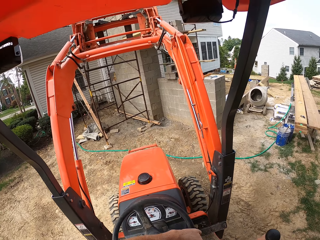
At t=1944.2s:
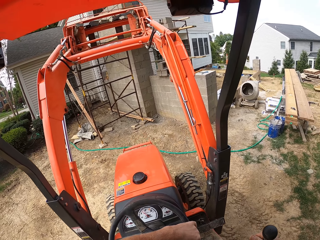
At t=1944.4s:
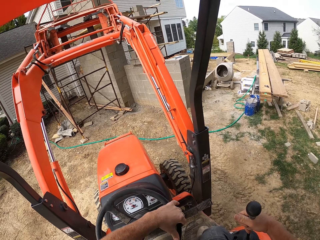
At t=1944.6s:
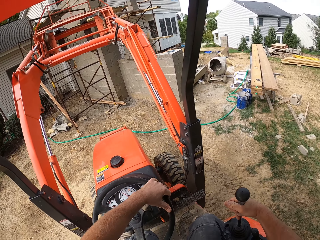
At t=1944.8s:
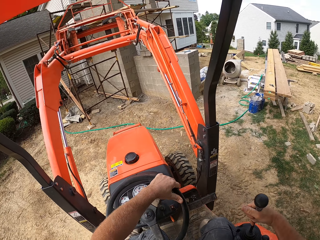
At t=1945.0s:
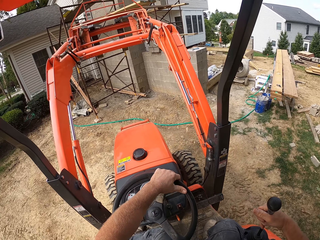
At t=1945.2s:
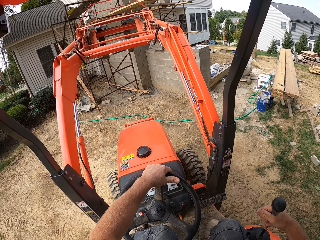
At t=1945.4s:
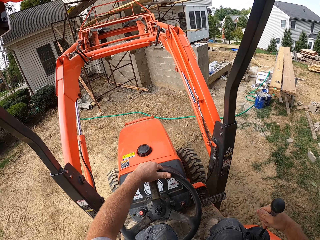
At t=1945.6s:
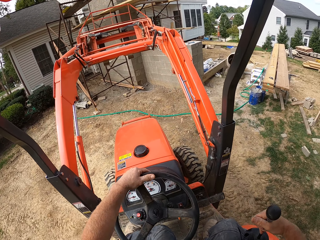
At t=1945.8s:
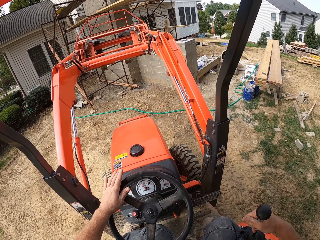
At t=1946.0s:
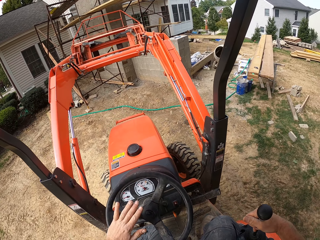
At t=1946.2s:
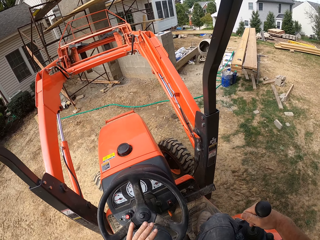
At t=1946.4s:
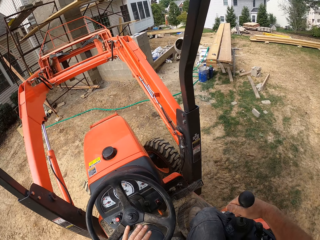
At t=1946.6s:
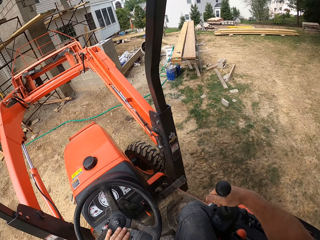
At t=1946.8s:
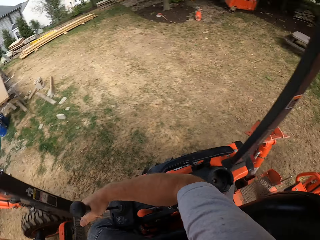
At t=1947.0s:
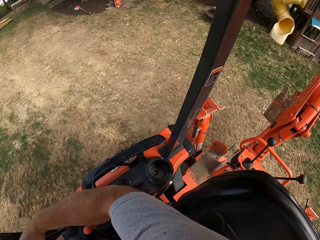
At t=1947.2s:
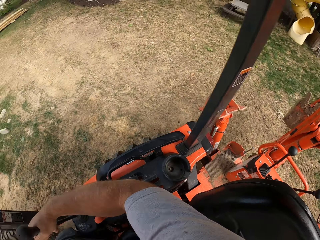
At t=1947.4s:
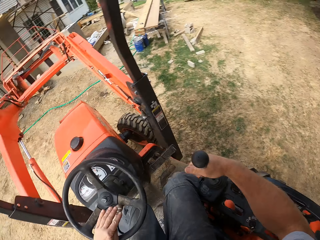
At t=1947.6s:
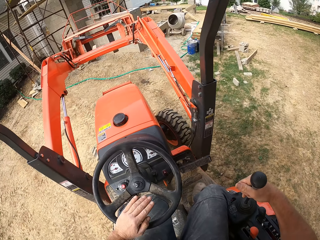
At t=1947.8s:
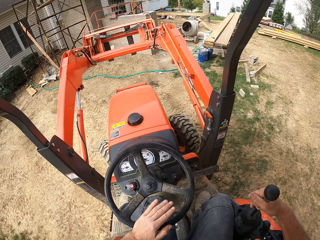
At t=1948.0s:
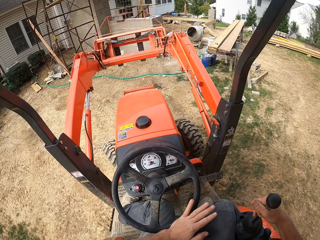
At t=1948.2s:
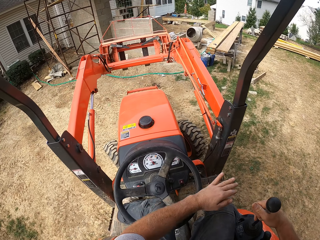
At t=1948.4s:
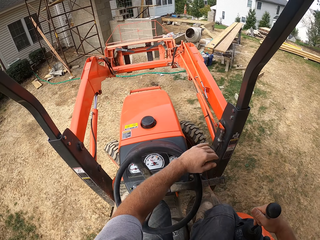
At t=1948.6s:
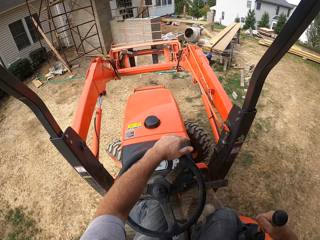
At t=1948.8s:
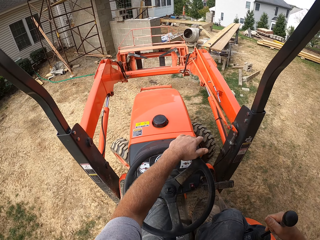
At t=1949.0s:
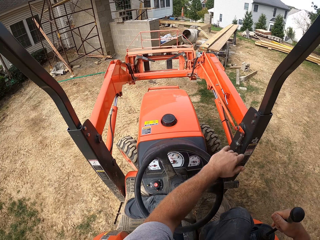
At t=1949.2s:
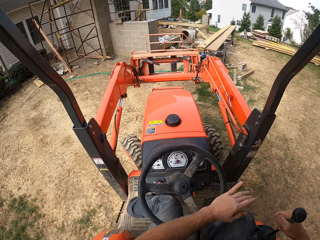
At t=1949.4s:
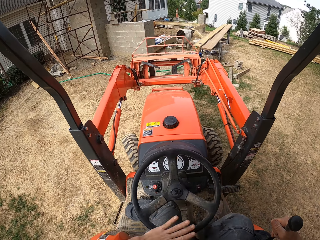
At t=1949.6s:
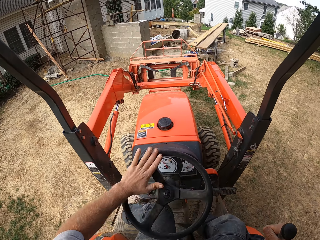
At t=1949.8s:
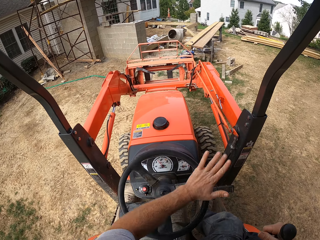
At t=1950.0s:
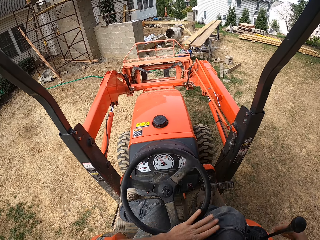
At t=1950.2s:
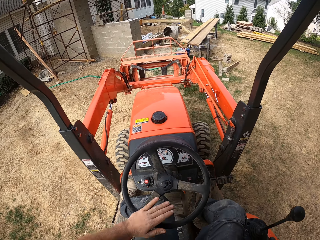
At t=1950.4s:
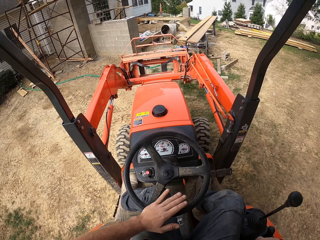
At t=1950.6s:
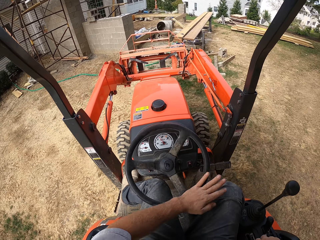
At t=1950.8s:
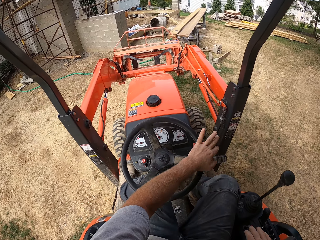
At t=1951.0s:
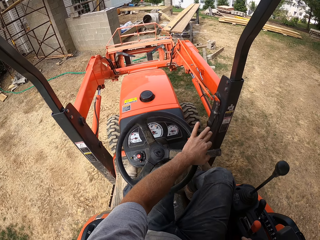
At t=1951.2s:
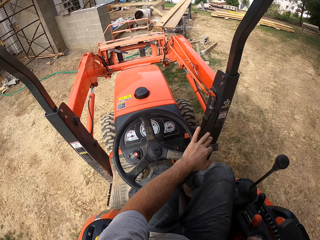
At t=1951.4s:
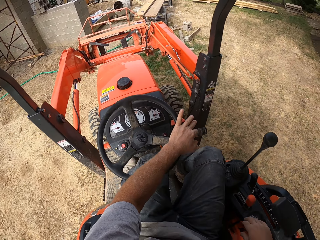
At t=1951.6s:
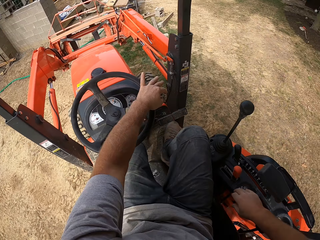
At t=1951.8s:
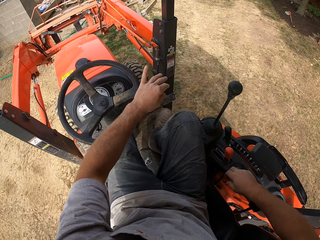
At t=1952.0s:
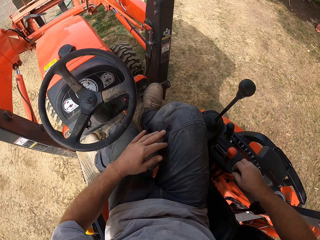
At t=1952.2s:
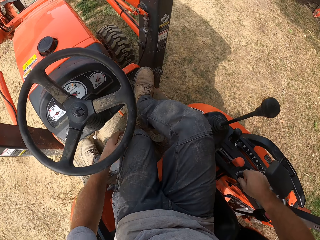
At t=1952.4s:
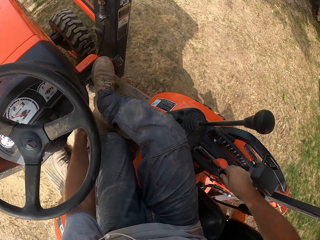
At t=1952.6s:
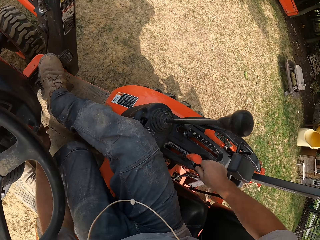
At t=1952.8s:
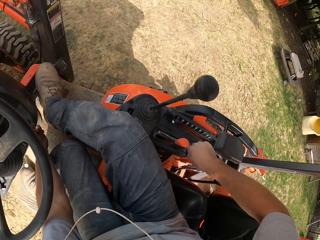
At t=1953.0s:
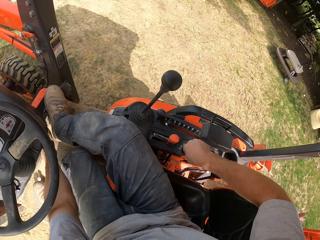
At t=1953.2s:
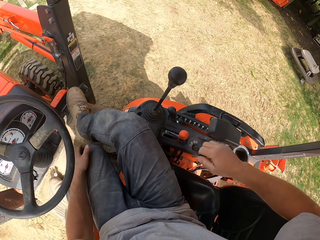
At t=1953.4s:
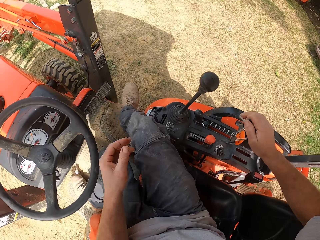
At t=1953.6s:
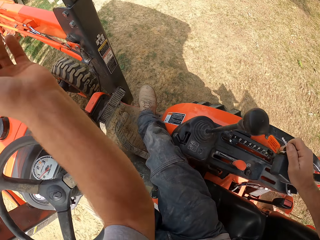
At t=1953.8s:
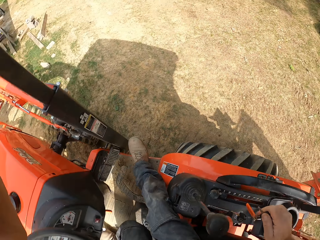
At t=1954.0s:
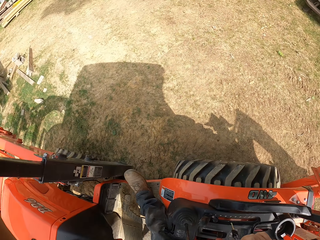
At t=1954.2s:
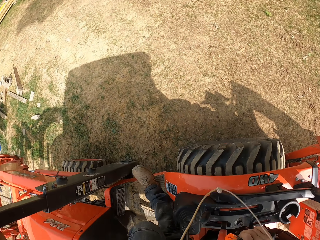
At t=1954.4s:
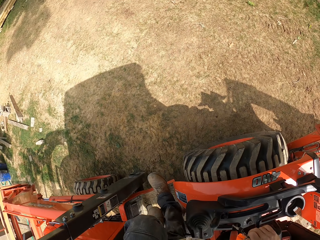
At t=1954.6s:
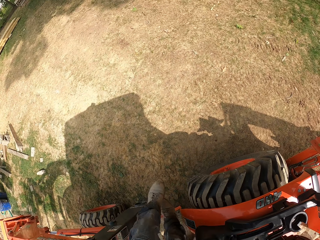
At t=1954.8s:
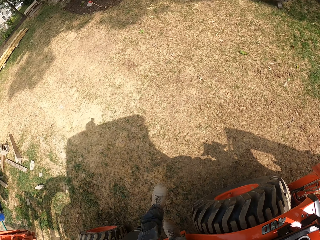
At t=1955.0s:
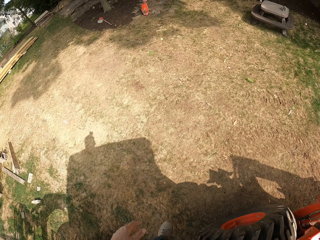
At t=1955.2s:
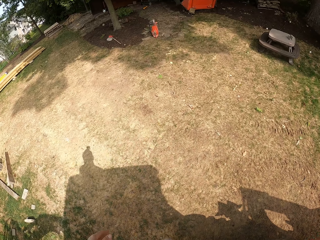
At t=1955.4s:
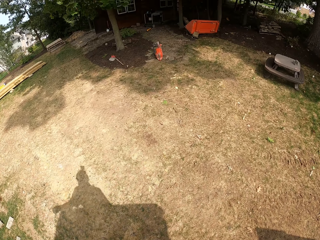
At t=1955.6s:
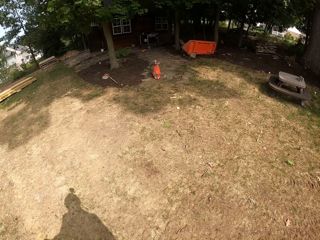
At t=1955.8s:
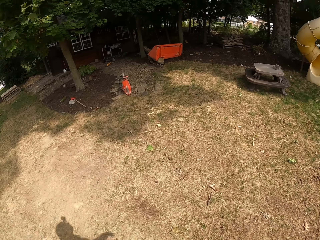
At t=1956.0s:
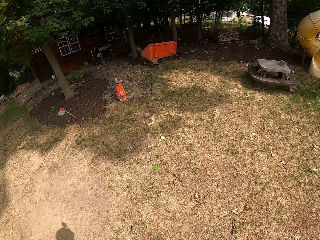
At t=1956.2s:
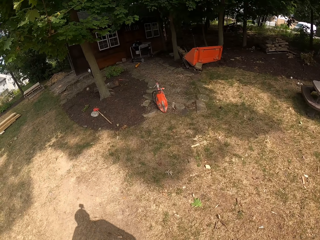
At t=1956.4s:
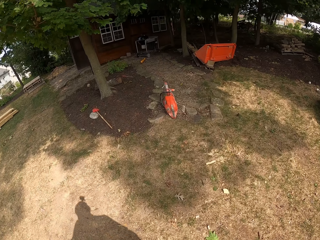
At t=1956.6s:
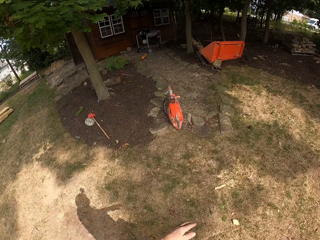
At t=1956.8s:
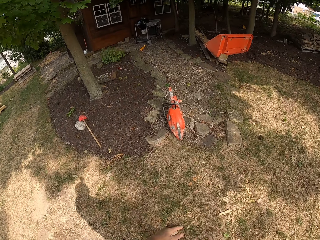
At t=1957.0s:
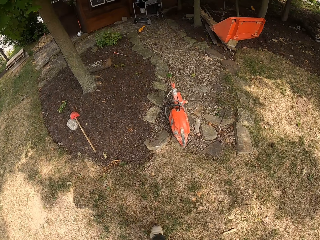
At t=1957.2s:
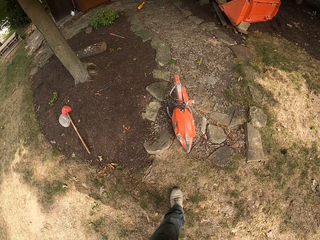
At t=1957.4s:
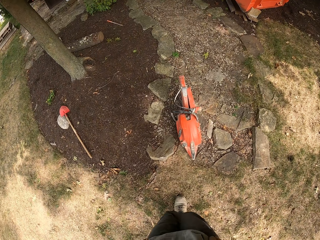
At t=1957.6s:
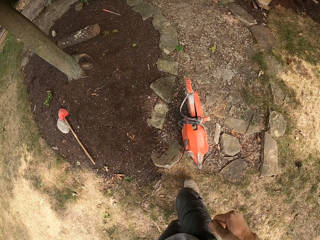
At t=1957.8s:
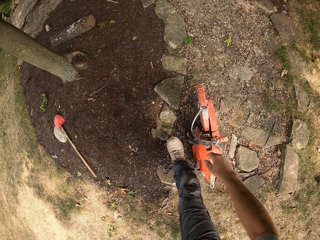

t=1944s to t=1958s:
The camera wearer moves the forklift backwards. They lower the mouth of the forklift. They move the forklift forward. They get off the forklift. They walk towards an electric saw on the floor. They walk around the compound.

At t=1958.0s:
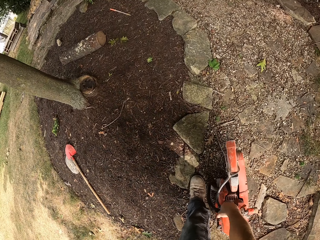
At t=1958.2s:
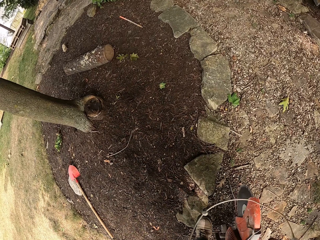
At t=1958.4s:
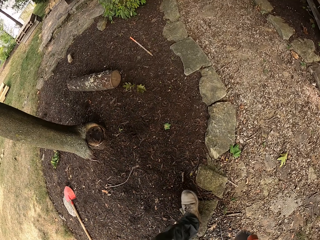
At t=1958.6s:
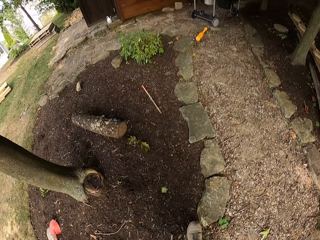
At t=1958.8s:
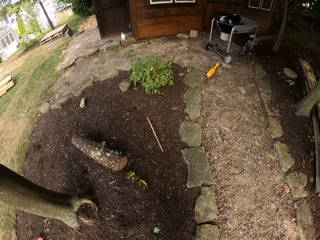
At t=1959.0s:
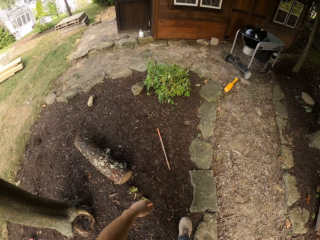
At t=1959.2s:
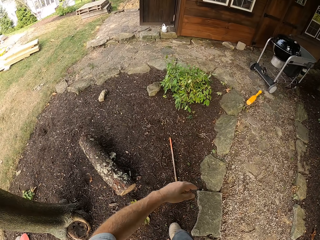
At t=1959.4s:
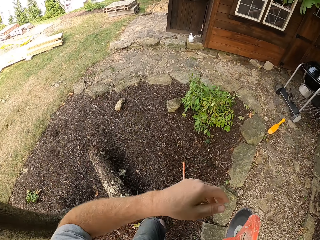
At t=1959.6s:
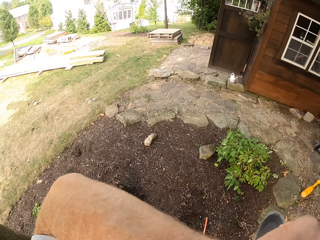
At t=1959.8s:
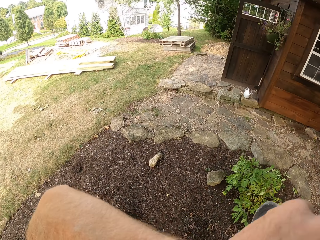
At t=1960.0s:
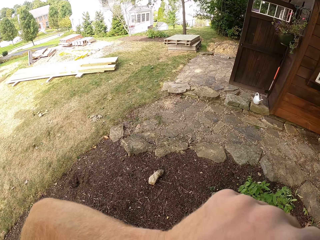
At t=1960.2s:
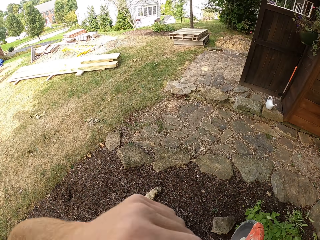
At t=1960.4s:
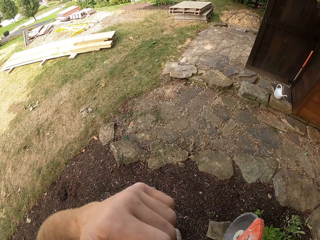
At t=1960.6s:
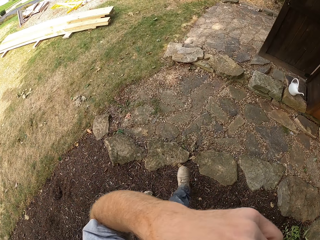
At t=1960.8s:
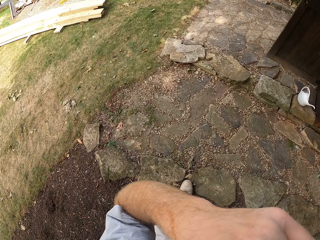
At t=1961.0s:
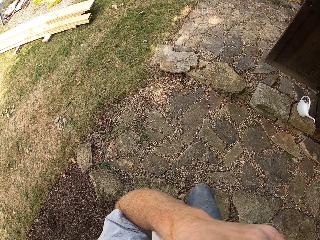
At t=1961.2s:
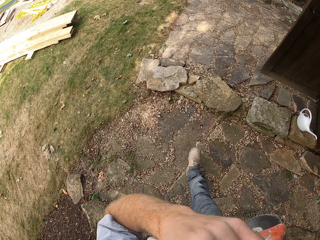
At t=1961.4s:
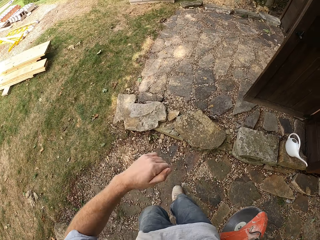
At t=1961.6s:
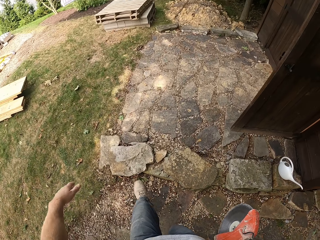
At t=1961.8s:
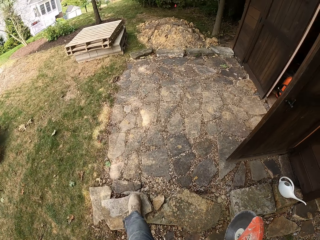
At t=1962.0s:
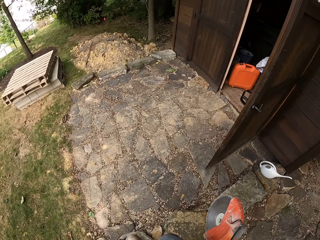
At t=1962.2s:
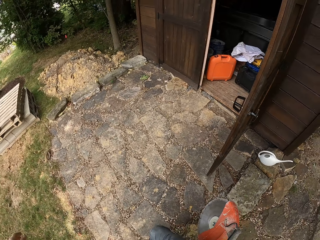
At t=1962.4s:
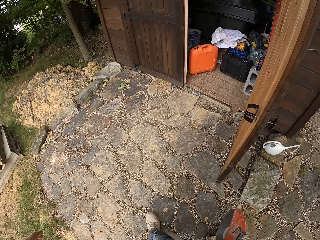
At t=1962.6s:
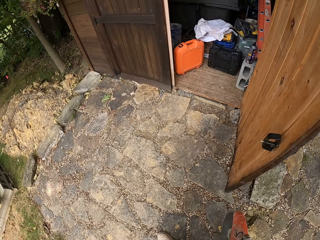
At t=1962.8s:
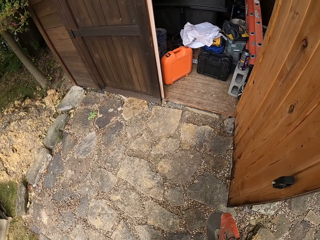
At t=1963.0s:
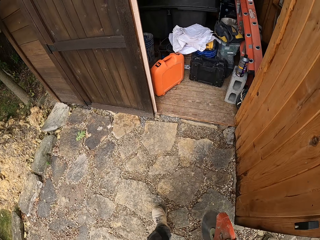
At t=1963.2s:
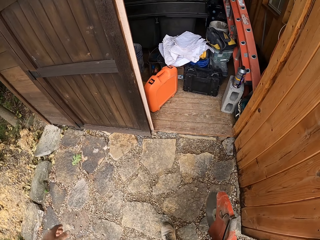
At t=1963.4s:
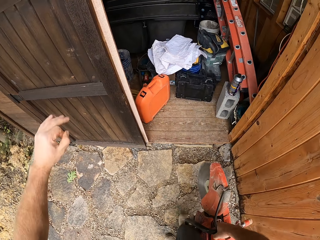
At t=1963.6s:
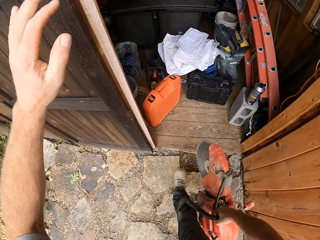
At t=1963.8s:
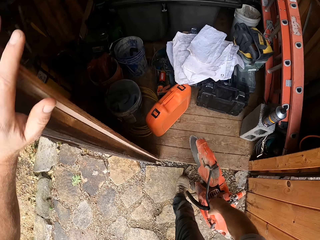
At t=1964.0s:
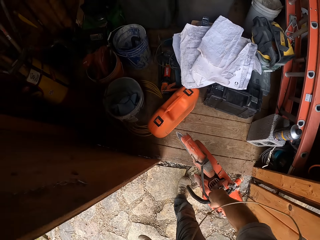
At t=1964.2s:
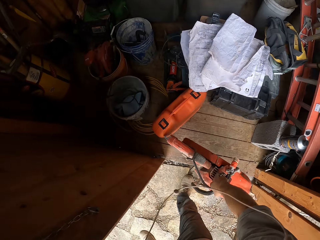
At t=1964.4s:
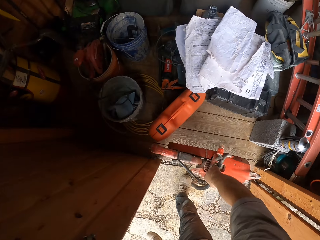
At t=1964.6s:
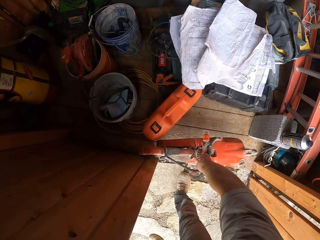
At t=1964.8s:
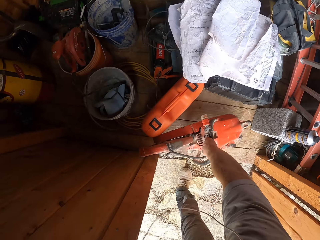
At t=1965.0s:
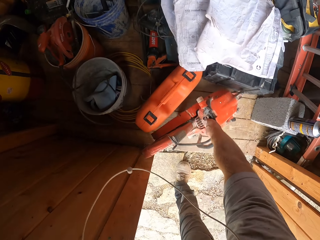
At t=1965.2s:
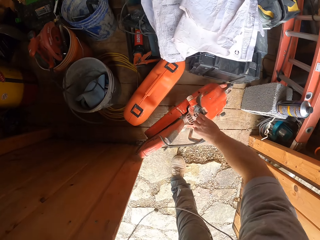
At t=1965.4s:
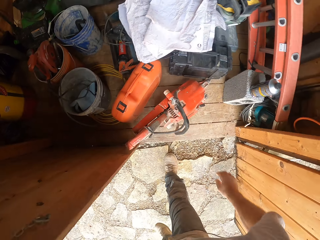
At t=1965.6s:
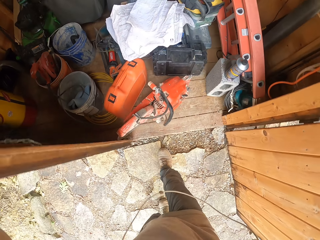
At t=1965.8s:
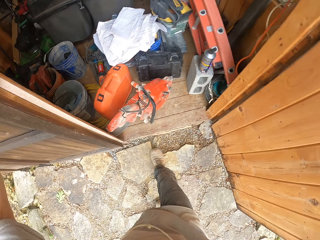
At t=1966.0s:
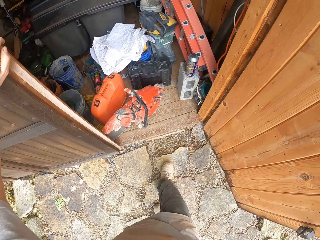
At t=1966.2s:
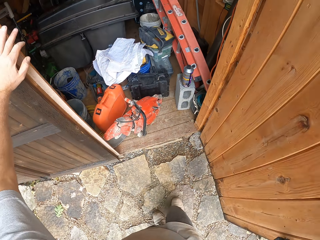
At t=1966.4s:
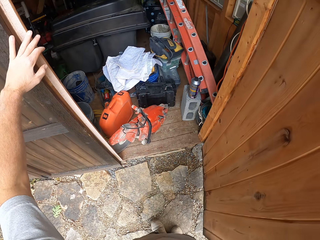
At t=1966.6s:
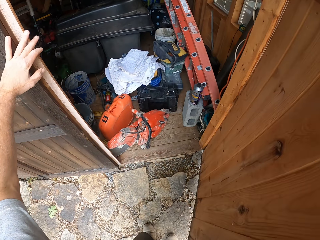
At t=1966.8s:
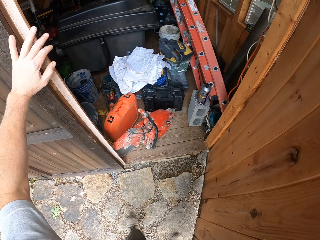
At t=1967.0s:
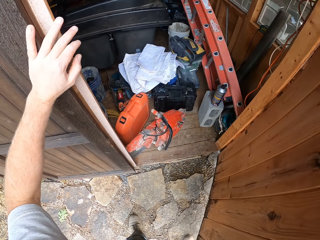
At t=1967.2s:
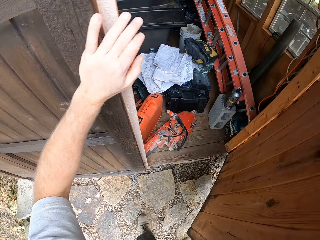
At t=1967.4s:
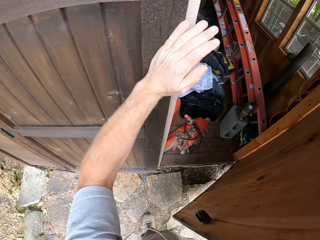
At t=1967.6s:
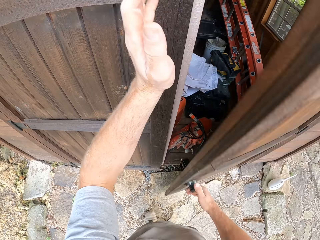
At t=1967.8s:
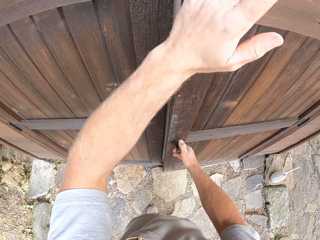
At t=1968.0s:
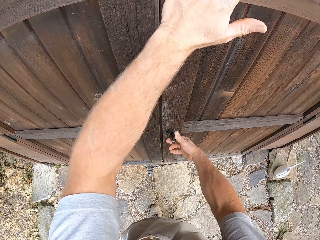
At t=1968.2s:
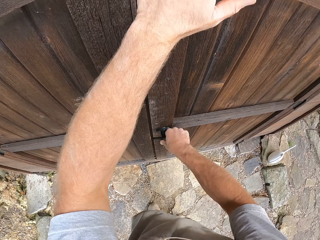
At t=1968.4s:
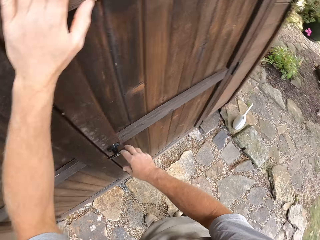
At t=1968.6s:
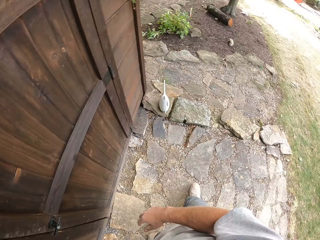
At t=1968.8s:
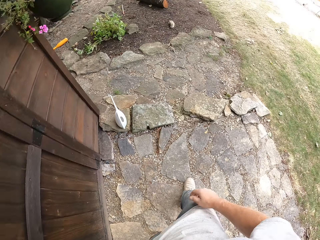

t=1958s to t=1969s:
The camera wearer picks up the electric saw. He walks around the compound. He wipes his face. He walks towards a store room. He drops the electric saw in the store room. He closes the door of the store room.
